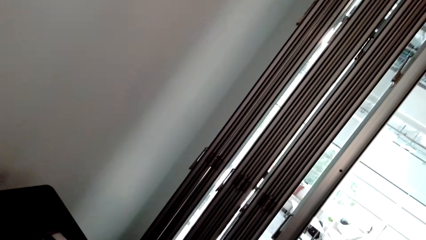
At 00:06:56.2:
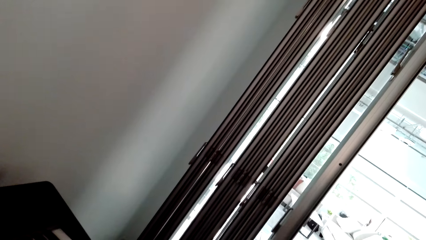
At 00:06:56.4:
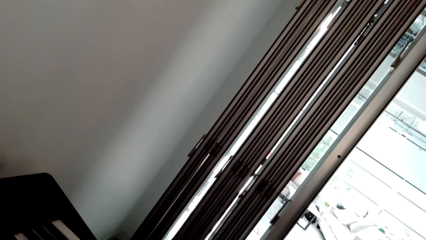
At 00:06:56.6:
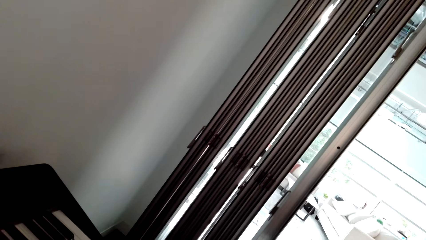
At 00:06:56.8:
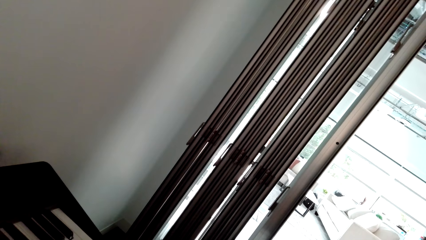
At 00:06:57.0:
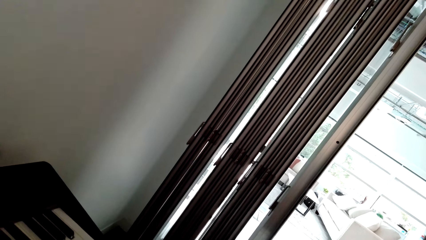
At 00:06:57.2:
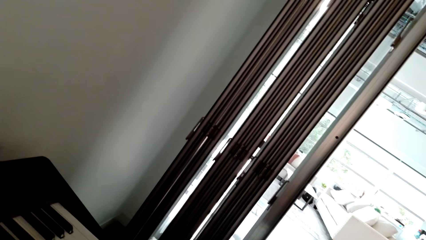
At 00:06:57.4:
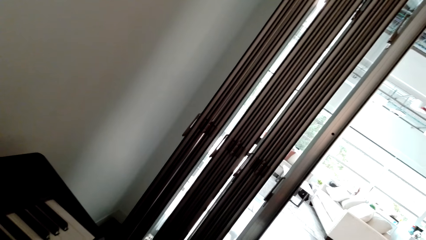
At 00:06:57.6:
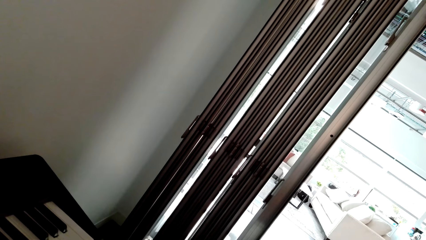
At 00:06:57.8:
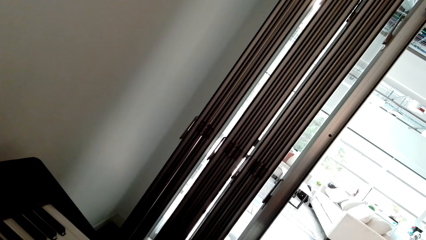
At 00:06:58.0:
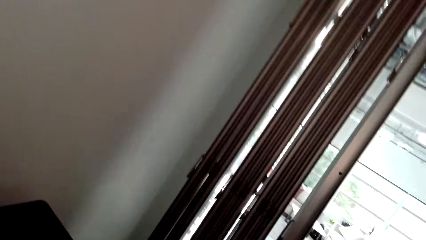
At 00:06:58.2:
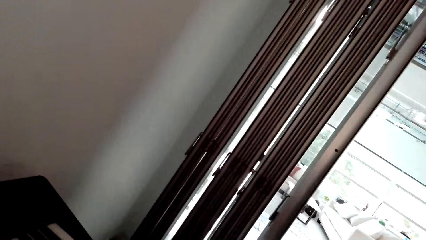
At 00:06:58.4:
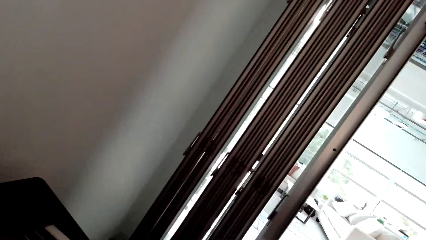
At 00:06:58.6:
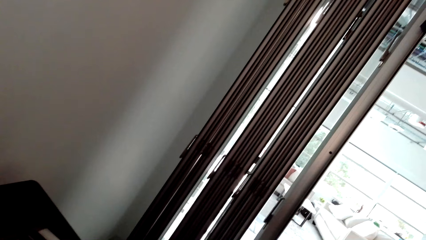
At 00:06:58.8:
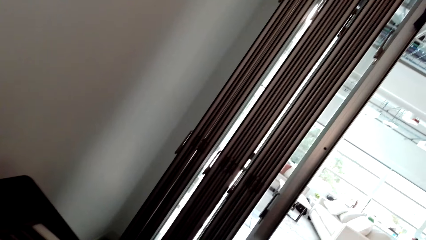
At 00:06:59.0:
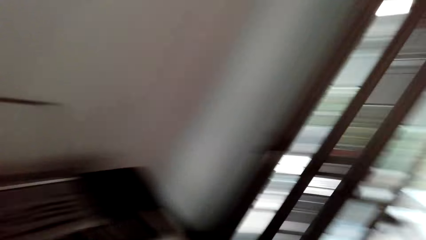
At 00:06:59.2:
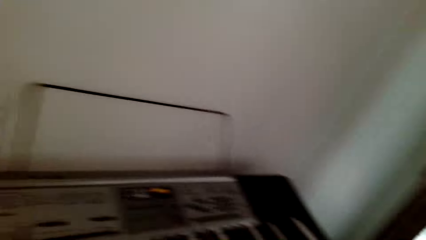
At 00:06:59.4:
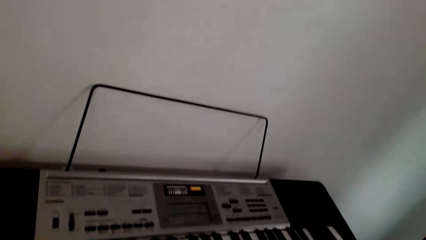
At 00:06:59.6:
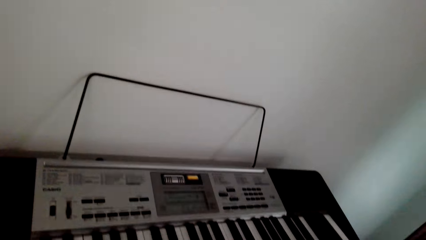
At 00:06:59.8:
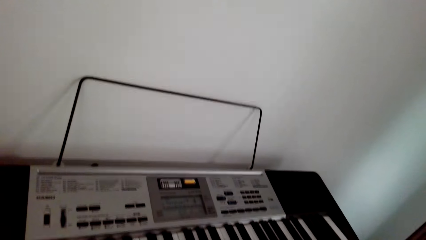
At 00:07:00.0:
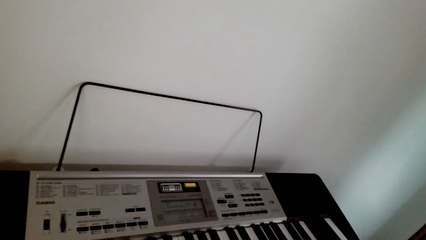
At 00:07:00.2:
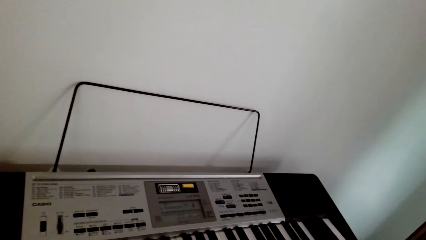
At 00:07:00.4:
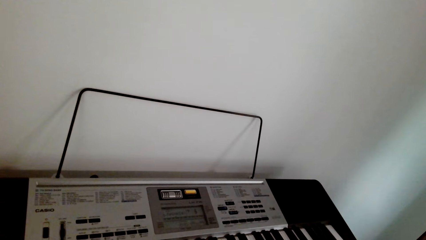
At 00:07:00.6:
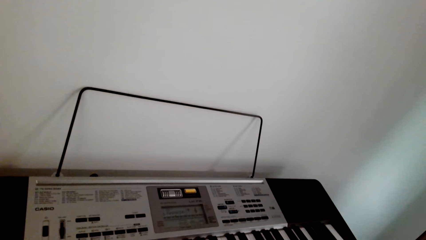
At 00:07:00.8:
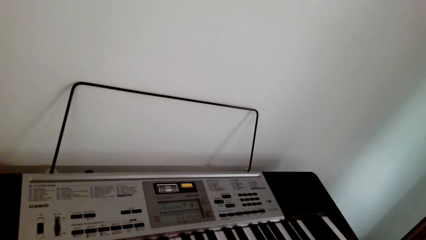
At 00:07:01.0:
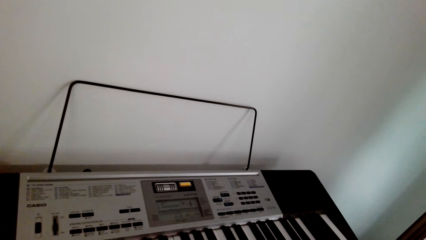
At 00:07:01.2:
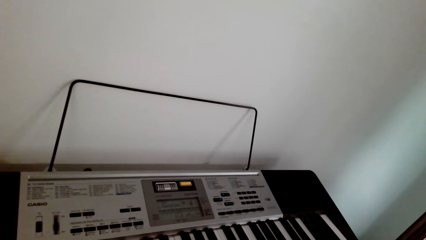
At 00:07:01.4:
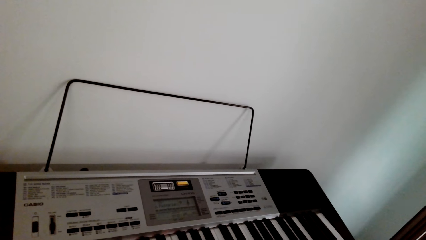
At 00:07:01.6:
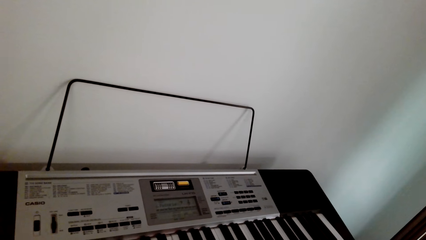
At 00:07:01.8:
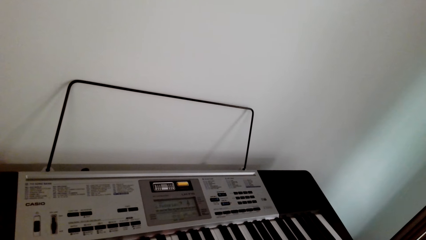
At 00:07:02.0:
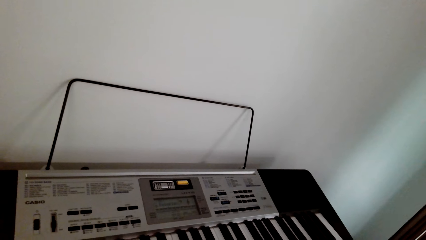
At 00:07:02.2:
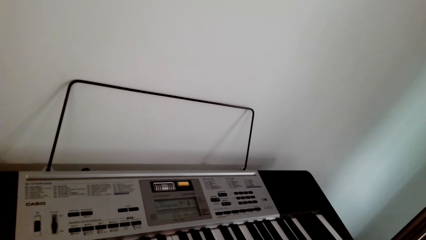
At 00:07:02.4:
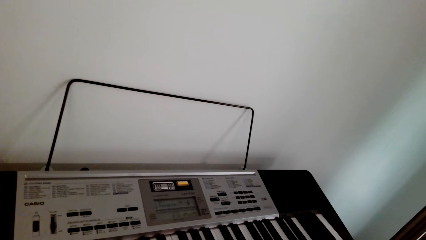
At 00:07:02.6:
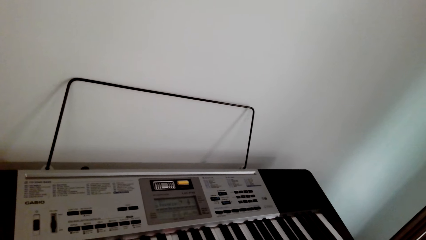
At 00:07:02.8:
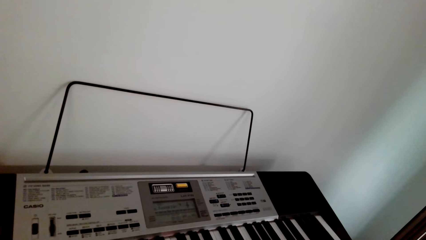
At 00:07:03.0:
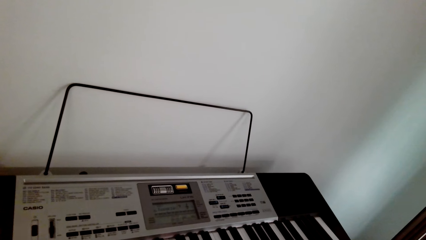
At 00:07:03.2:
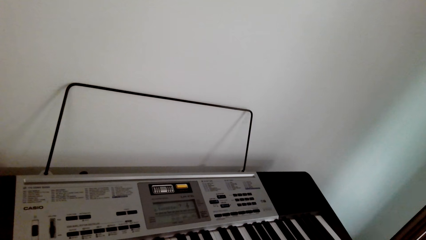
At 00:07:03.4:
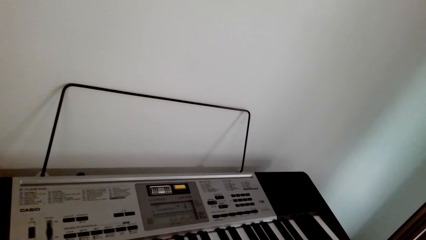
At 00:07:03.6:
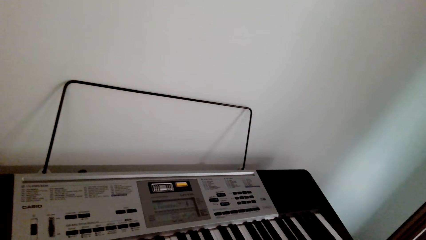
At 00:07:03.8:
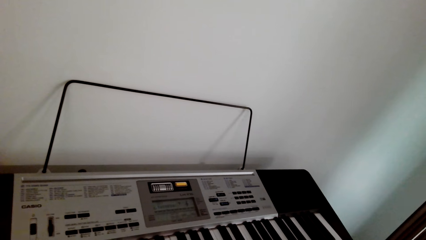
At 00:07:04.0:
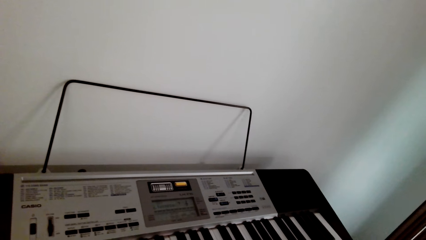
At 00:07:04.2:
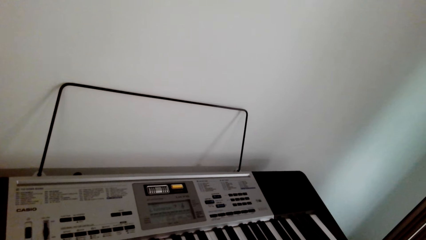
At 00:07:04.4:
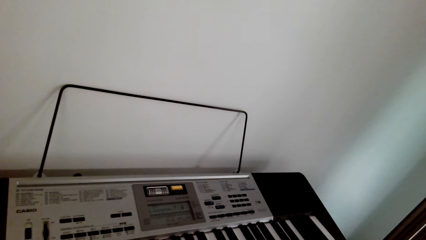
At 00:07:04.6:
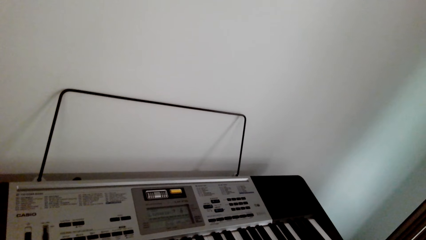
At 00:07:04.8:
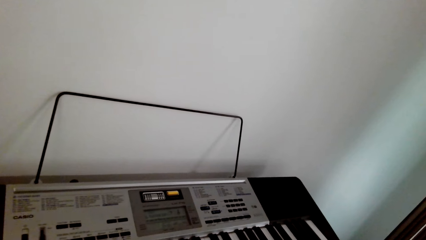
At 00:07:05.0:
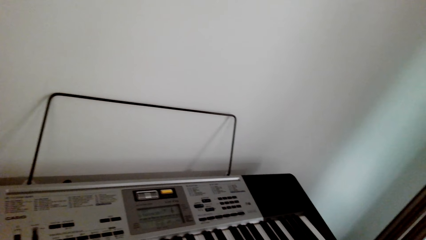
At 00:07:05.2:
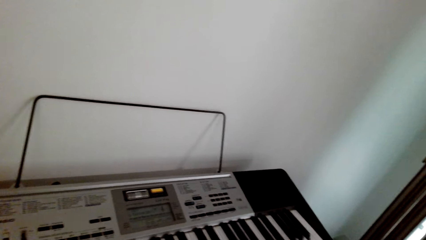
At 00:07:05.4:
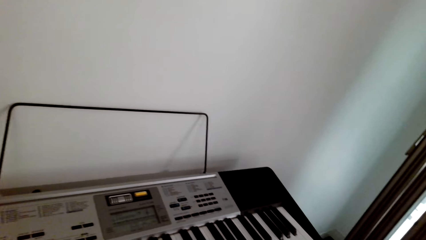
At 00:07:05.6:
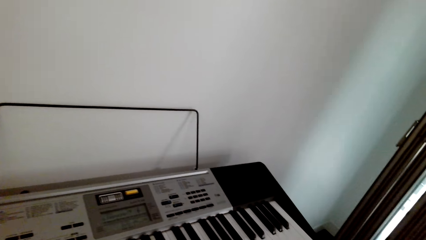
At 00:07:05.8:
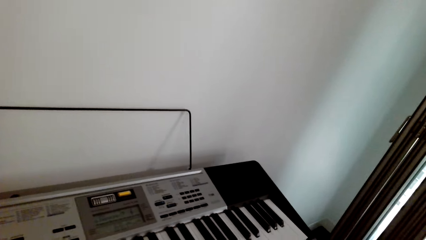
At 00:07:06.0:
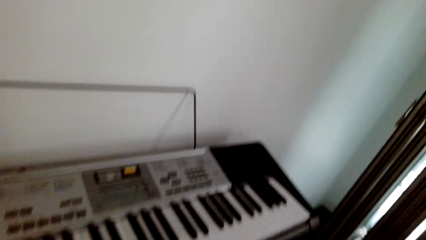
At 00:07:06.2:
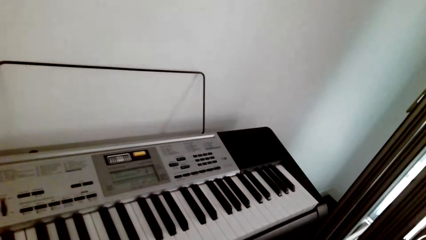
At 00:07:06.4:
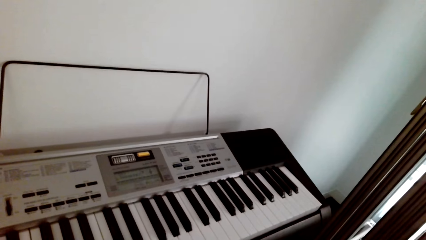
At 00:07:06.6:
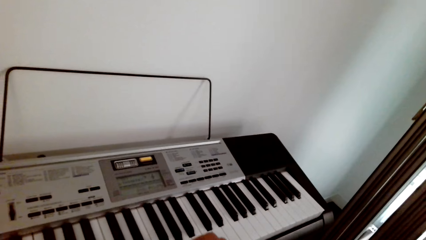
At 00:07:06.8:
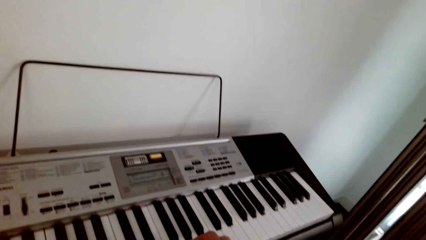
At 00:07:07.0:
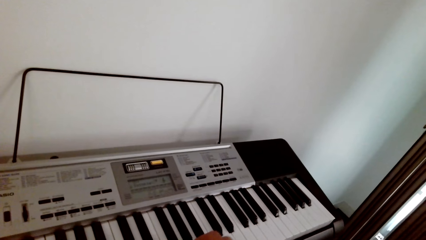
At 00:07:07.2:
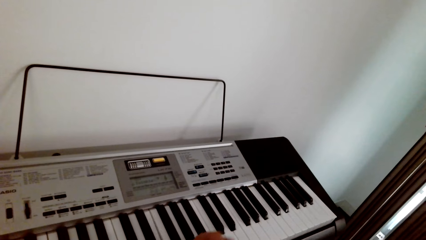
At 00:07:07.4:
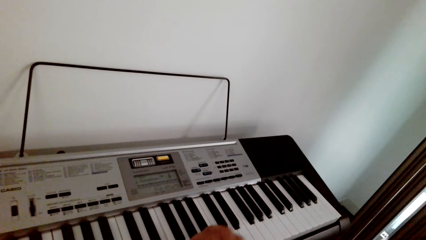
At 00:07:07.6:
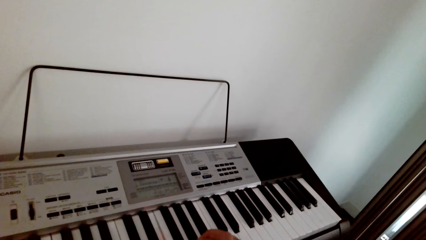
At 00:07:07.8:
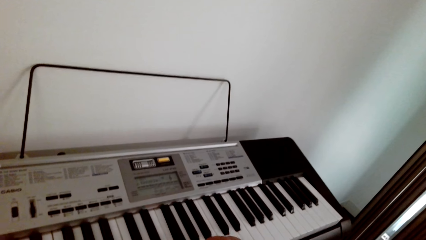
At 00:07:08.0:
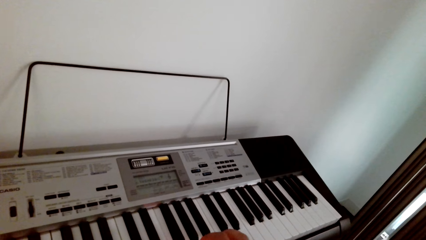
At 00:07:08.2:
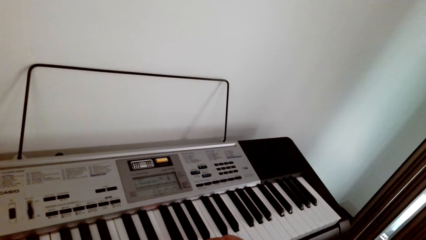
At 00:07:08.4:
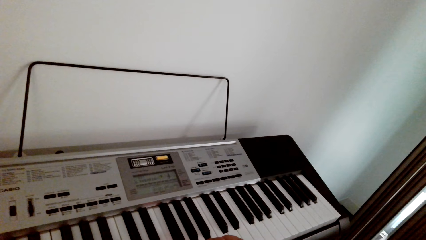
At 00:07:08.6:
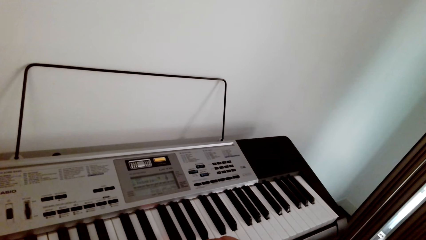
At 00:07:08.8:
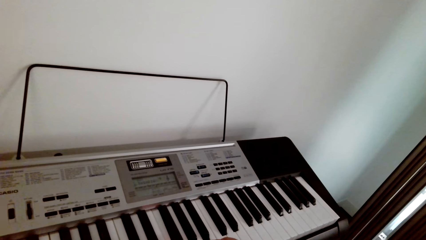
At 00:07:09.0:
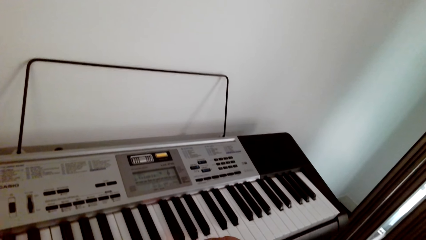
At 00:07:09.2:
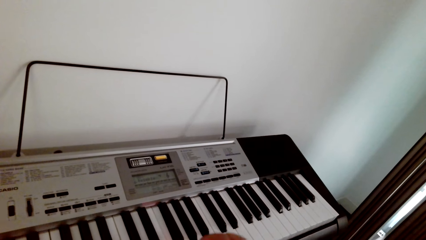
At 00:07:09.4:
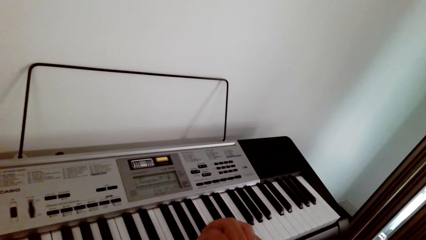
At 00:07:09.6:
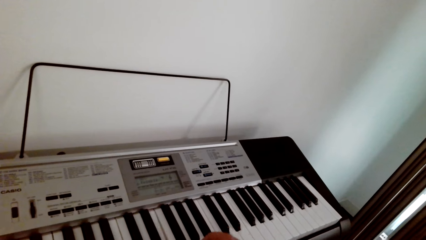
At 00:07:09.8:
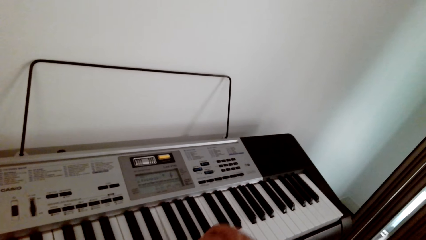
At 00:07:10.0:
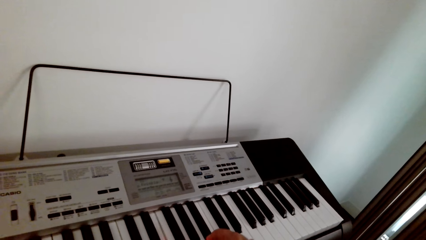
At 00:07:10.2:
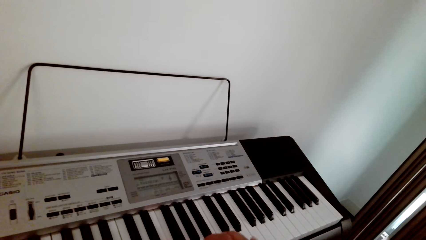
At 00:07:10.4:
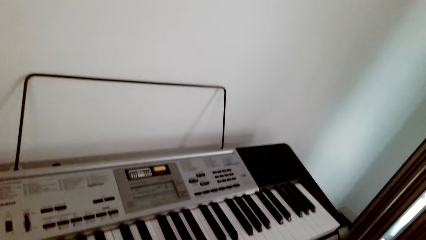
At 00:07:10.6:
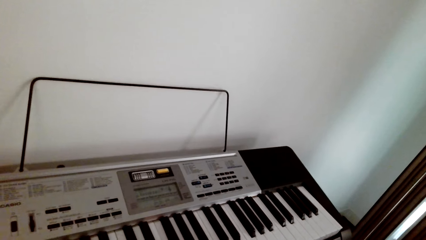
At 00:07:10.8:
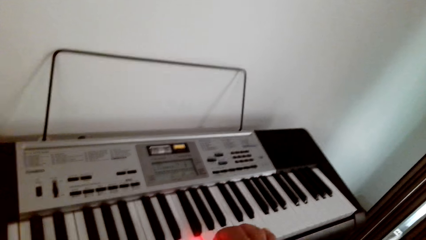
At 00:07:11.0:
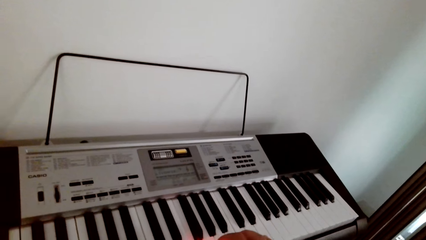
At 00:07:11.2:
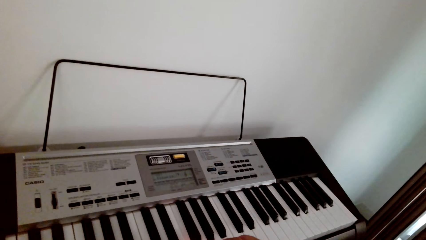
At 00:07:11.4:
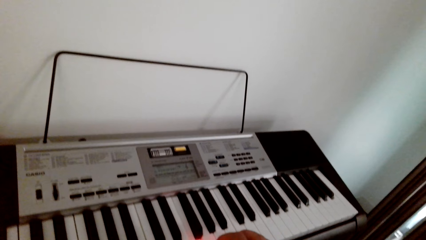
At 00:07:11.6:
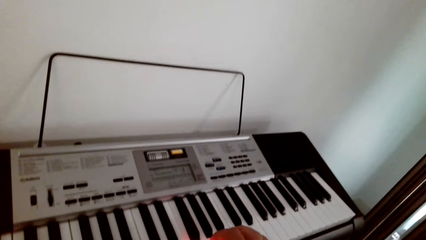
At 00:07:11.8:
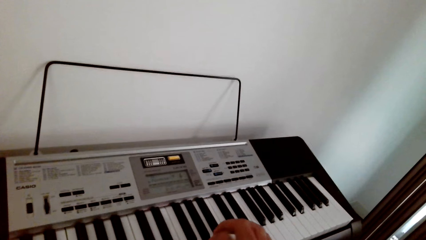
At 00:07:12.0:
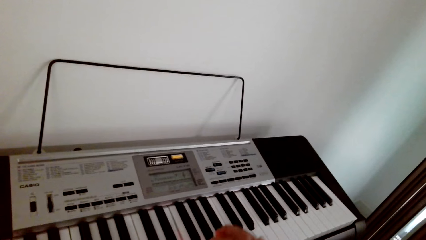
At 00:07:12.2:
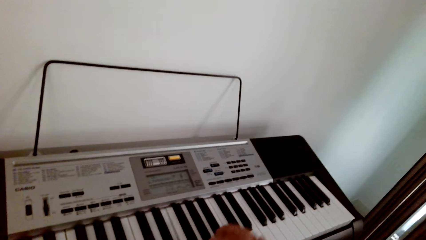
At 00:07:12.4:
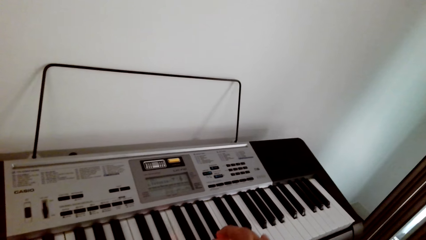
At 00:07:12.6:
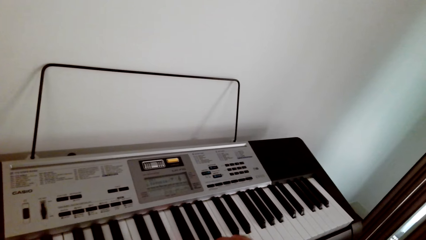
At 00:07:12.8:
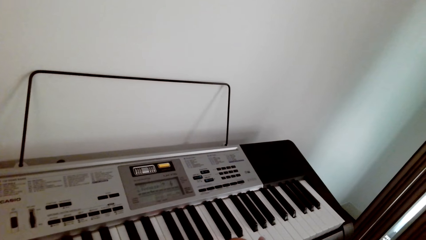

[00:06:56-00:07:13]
The camera wearer watches the background.
